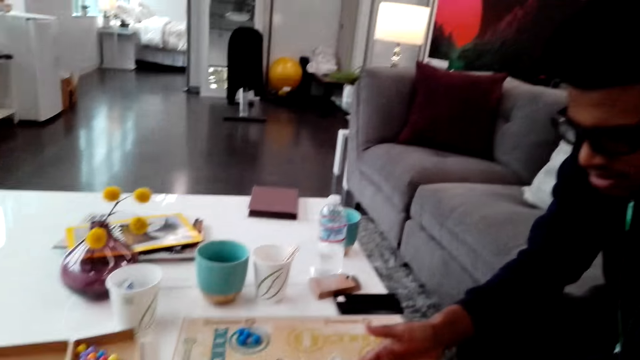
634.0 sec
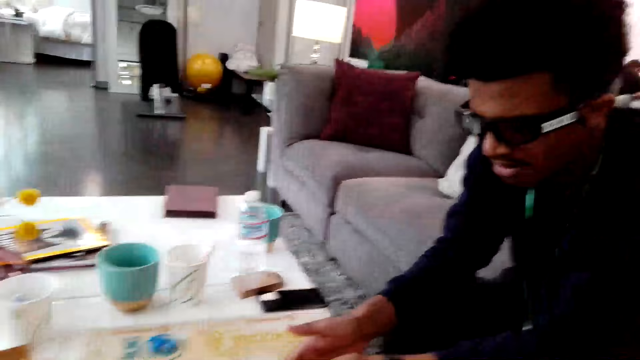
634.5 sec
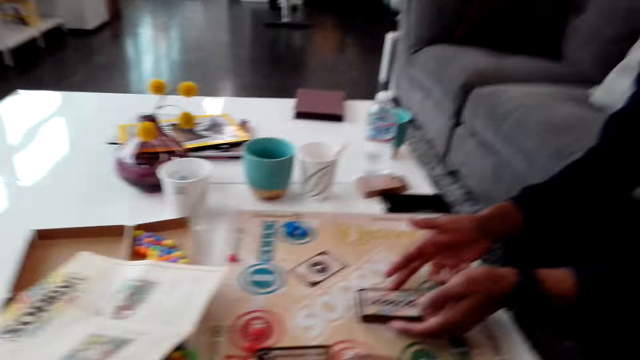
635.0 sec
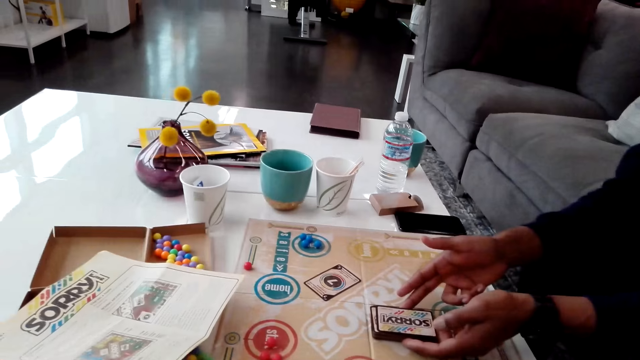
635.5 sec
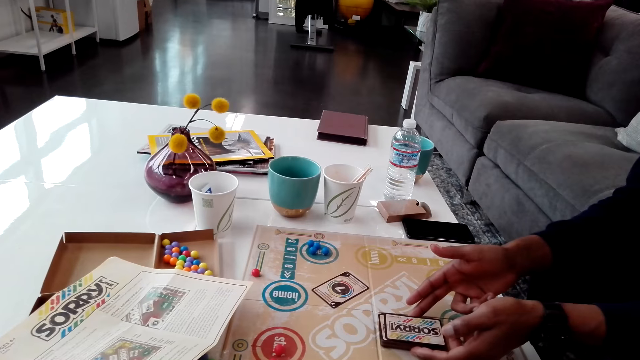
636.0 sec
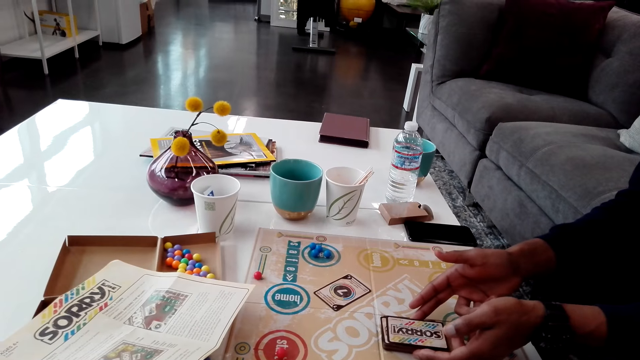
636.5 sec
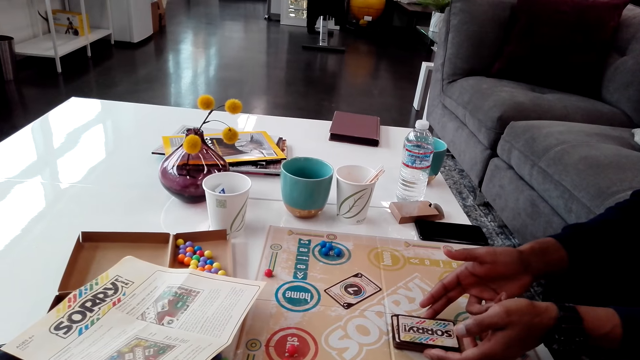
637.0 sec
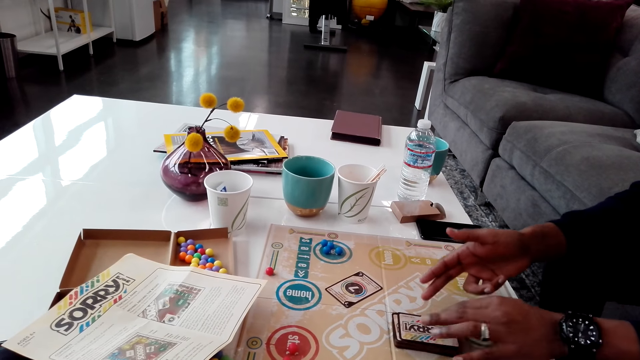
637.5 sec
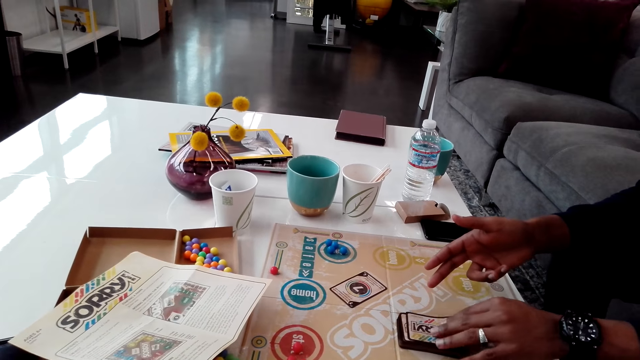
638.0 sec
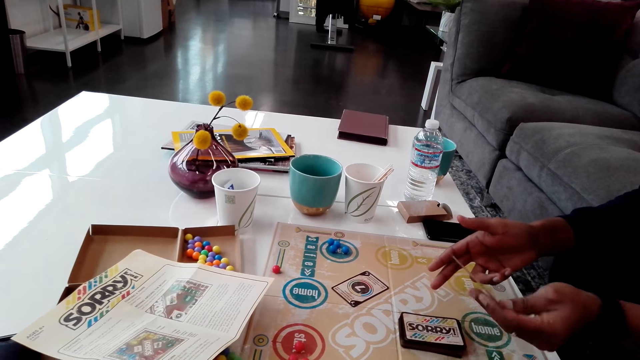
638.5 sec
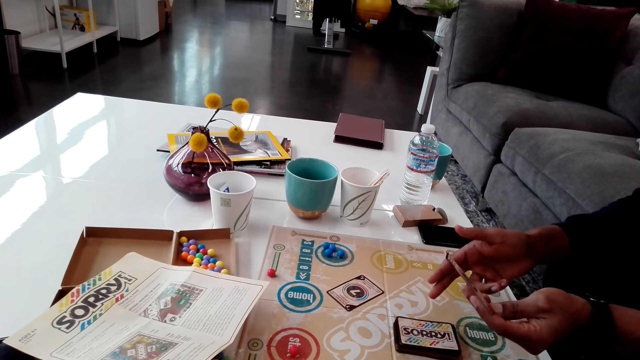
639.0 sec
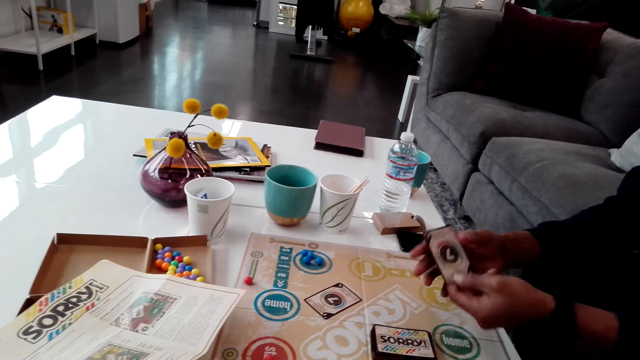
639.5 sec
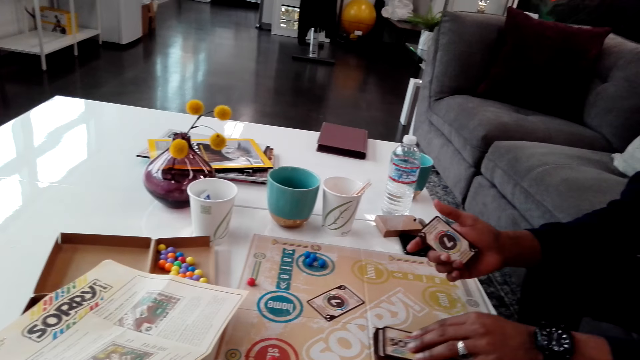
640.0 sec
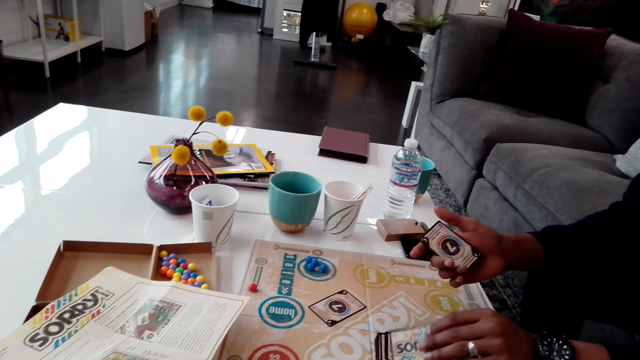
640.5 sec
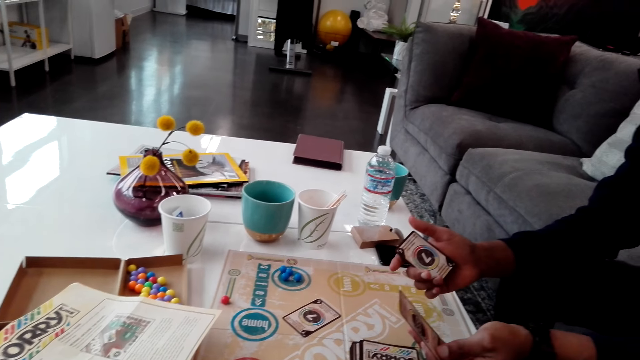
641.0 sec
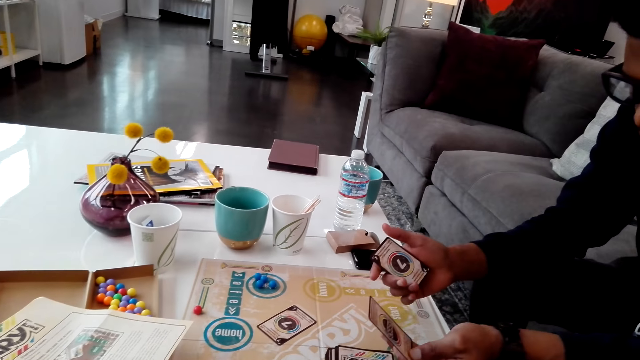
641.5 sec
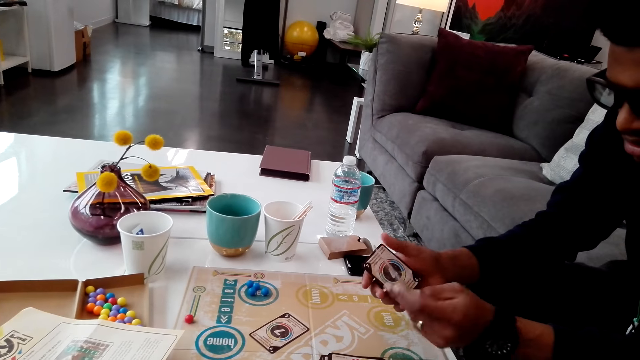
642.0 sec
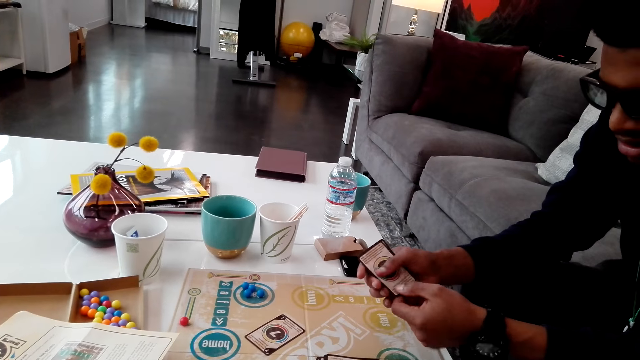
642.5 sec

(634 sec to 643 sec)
The camera wearer dialogues with a man. The man picks cards.

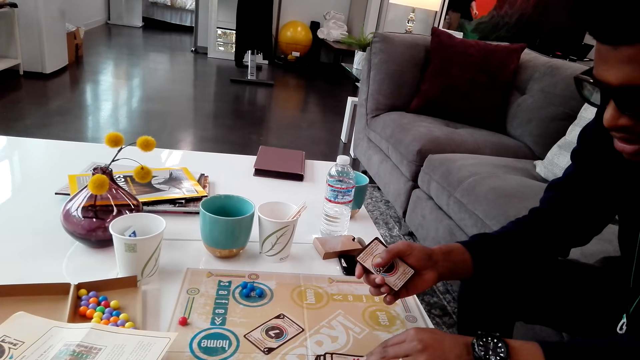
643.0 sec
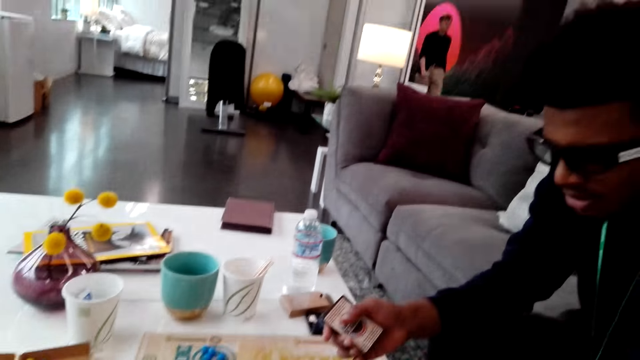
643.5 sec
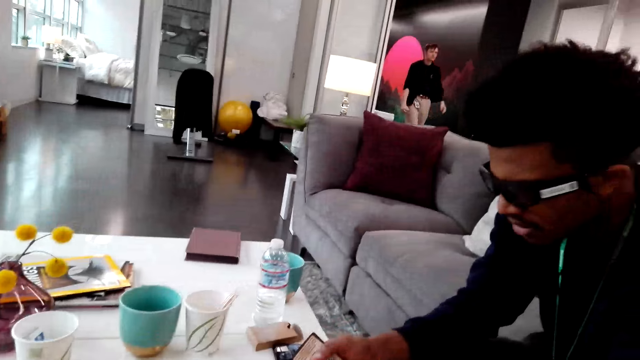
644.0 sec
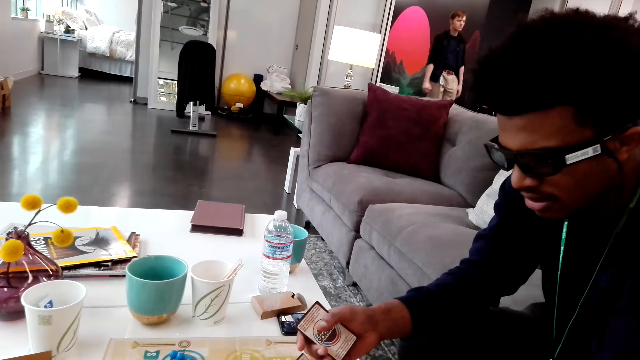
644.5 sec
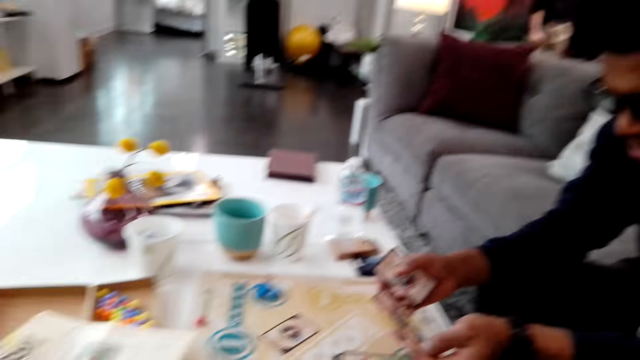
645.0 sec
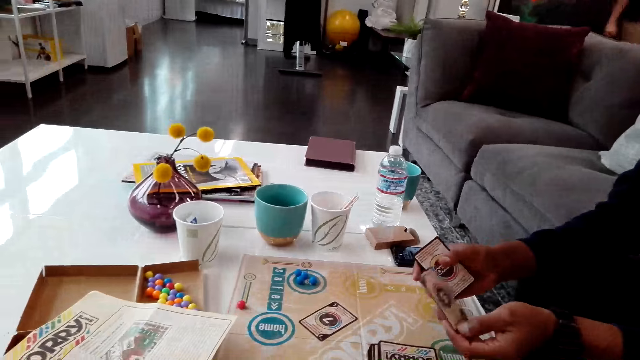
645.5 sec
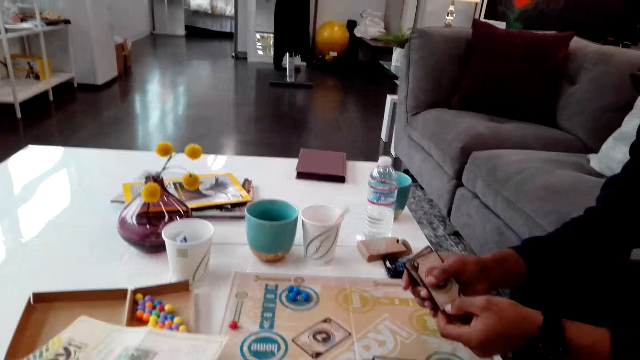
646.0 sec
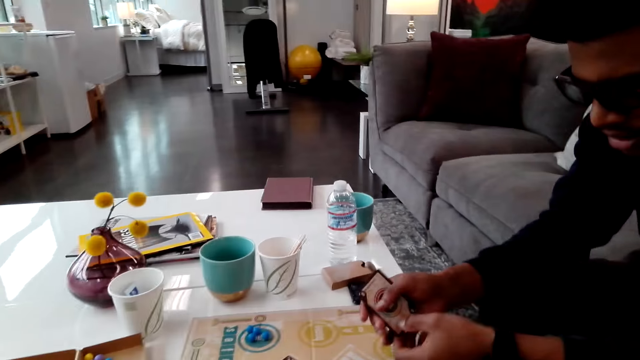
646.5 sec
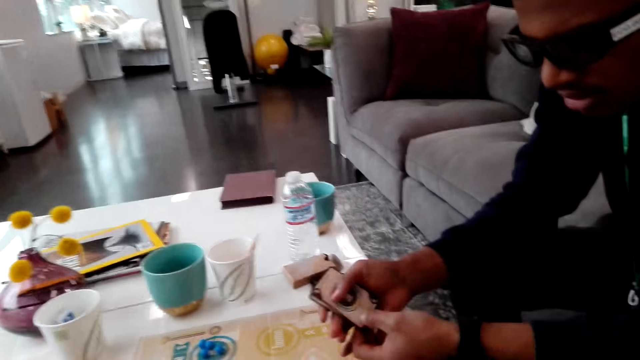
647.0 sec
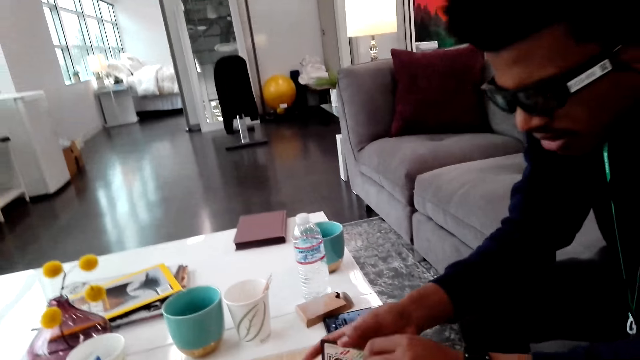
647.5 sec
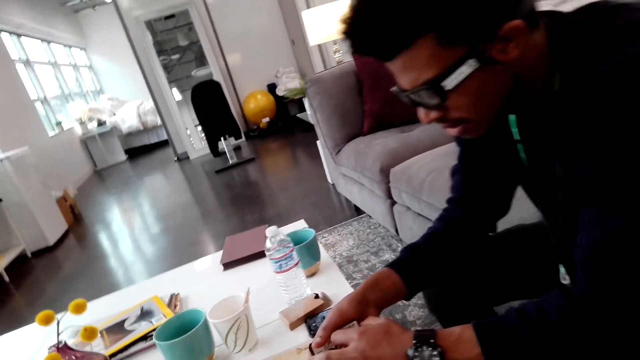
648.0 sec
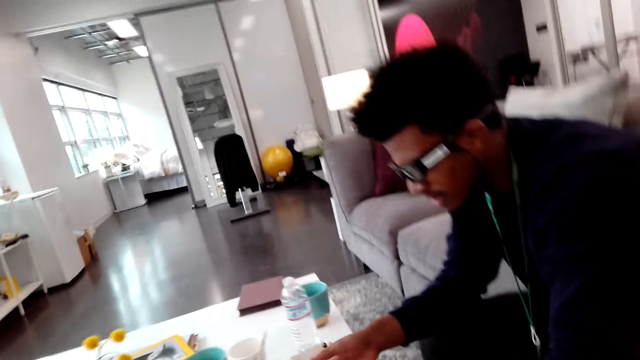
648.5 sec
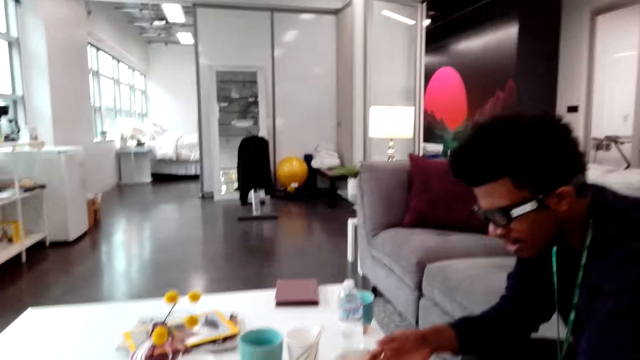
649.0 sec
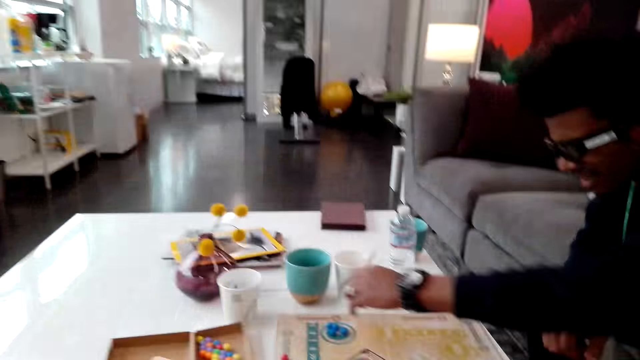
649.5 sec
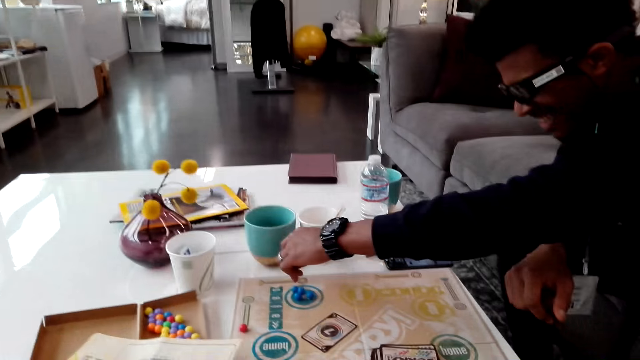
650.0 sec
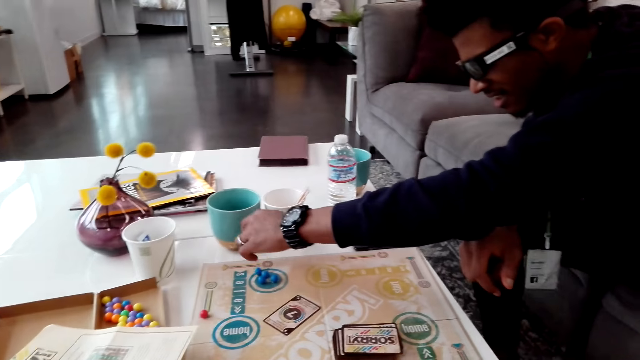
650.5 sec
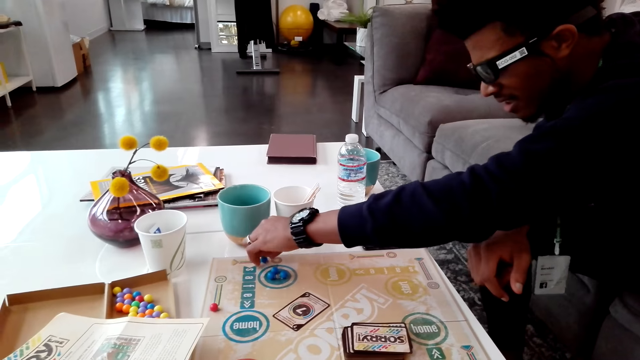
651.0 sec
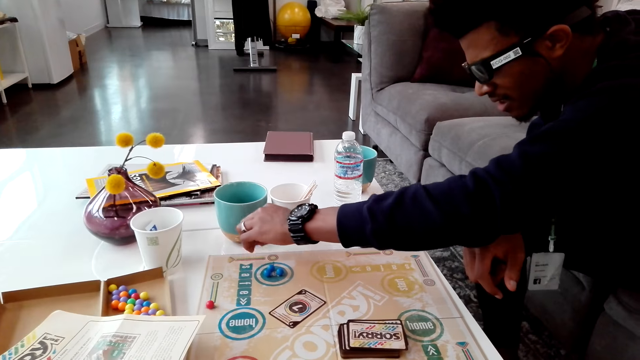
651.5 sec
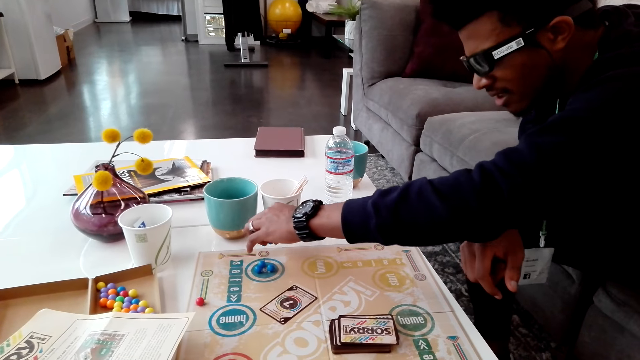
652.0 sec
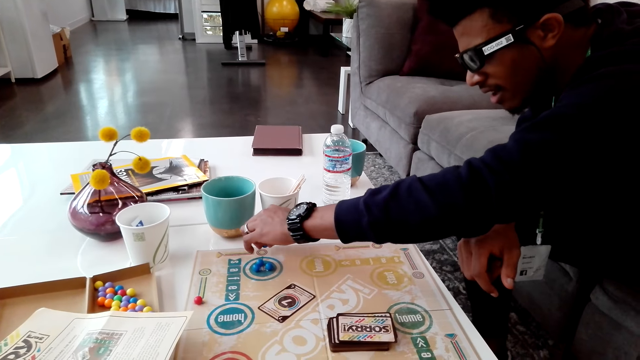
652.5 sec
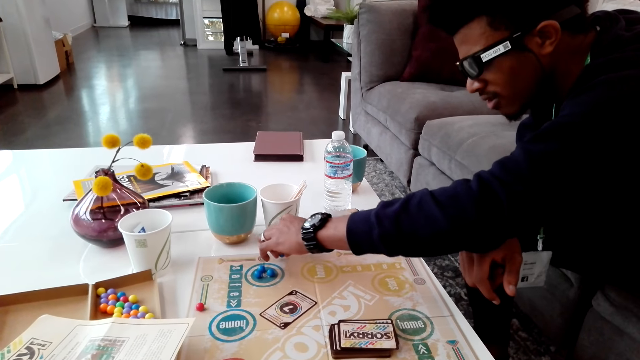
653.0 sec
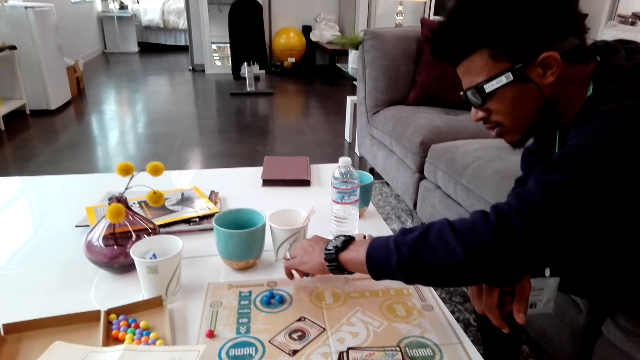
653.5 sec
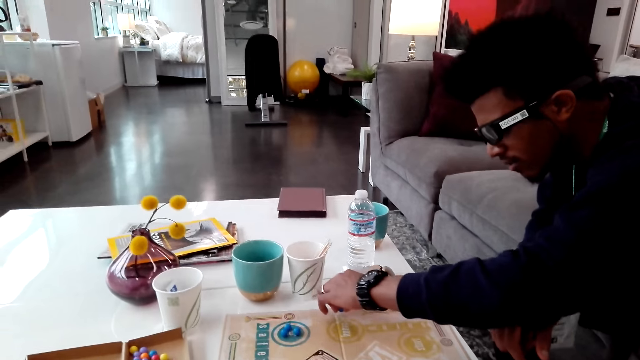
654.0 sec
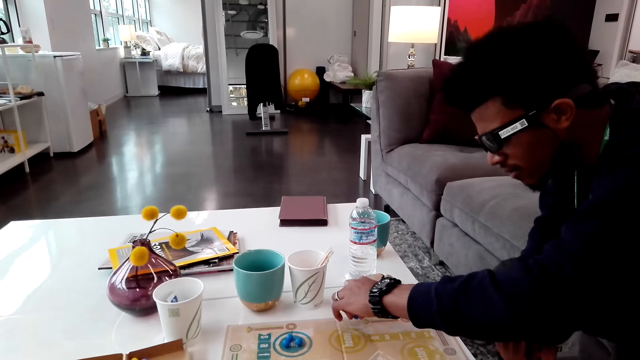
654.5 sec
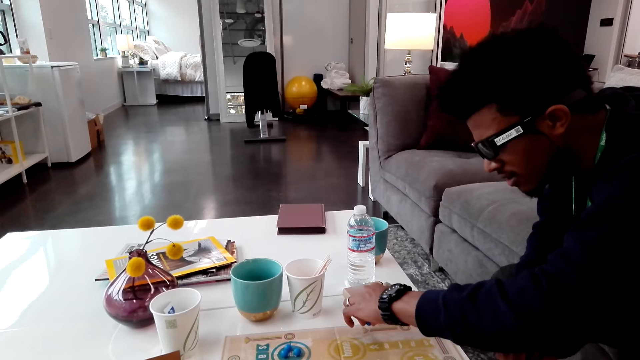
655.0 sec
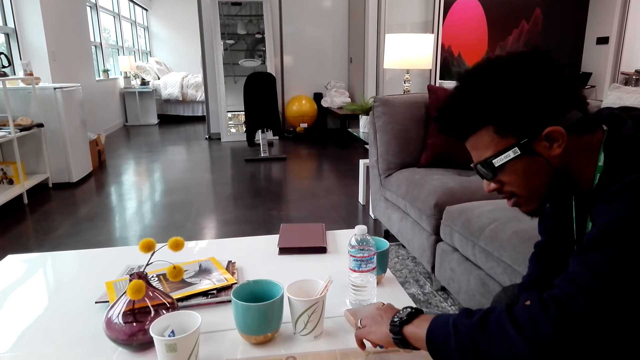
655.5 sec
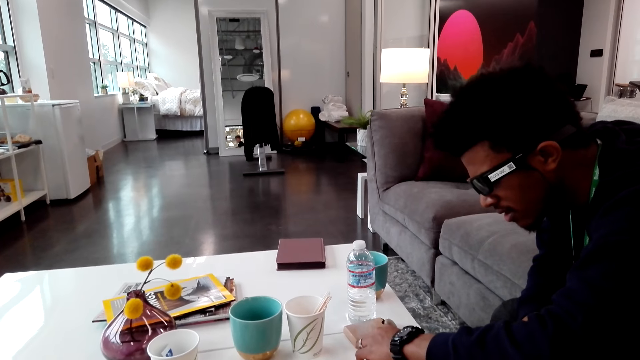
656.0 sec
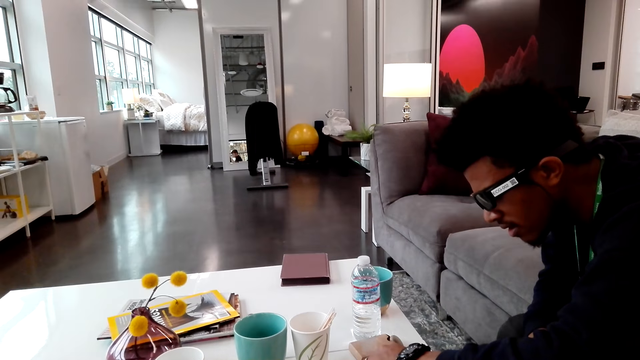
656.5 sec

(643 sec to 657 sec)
A woman walks across. A man holds cards with a hand. The man puts the cards down. The man moves a hand on a board.
